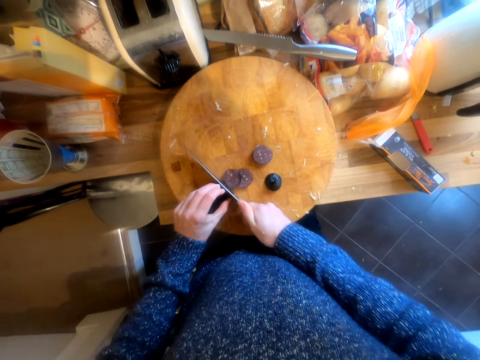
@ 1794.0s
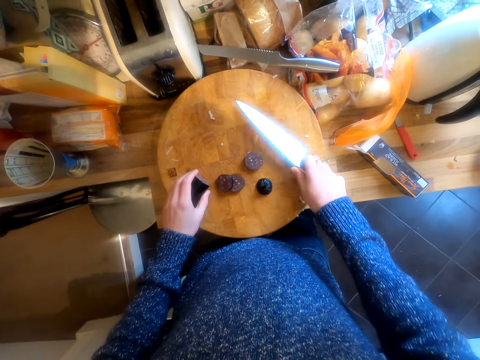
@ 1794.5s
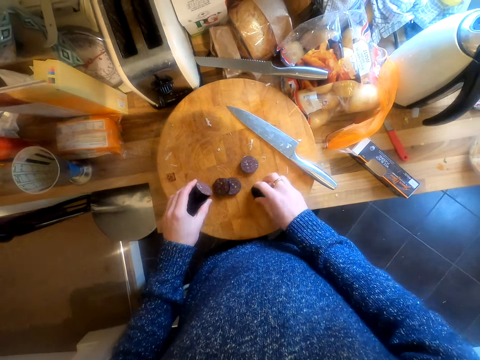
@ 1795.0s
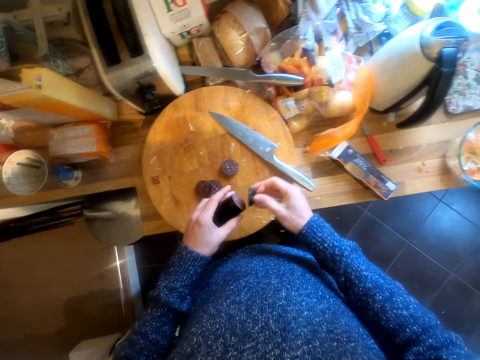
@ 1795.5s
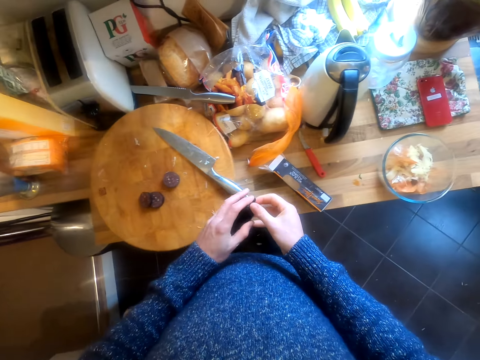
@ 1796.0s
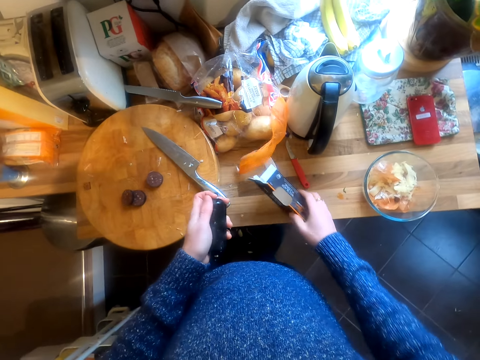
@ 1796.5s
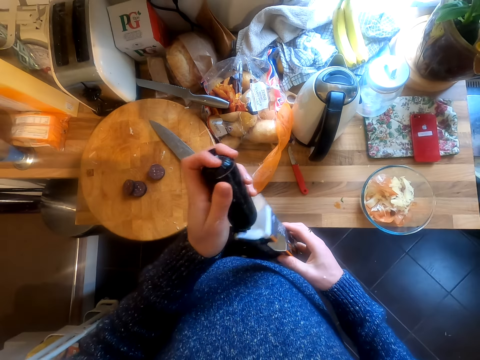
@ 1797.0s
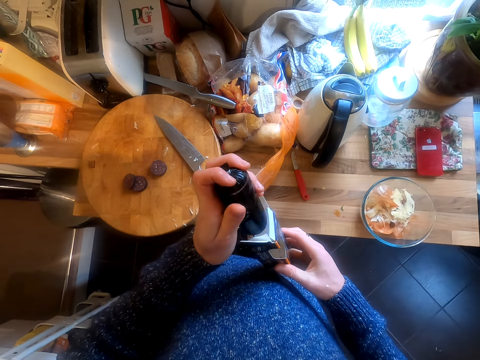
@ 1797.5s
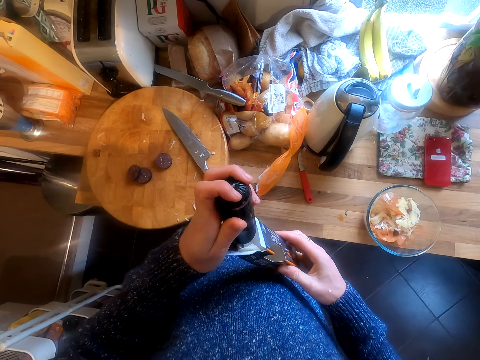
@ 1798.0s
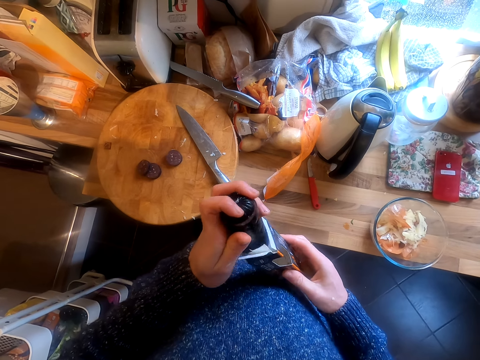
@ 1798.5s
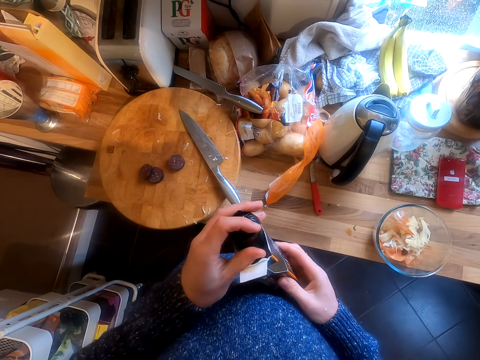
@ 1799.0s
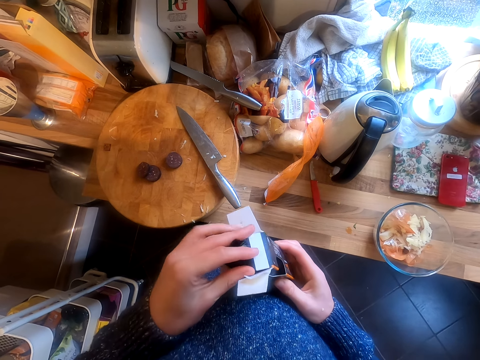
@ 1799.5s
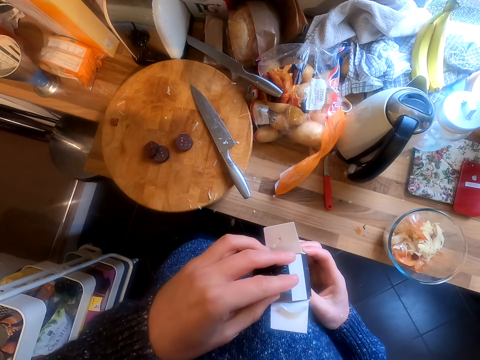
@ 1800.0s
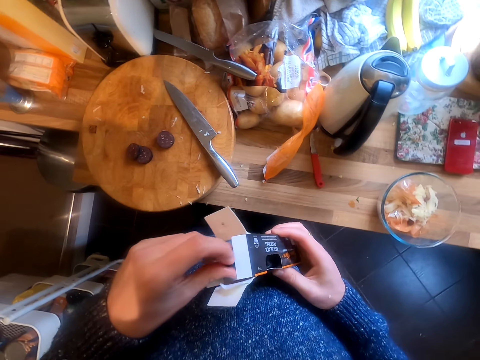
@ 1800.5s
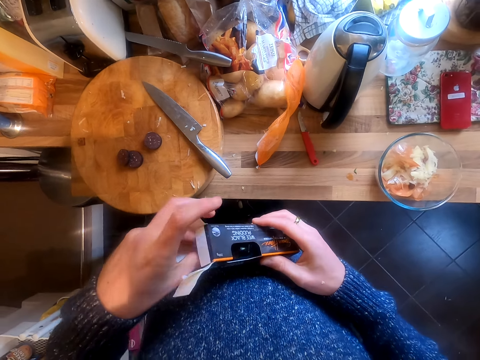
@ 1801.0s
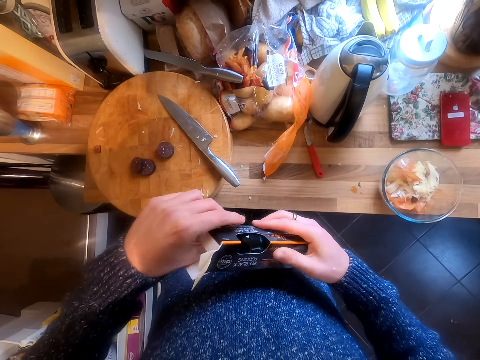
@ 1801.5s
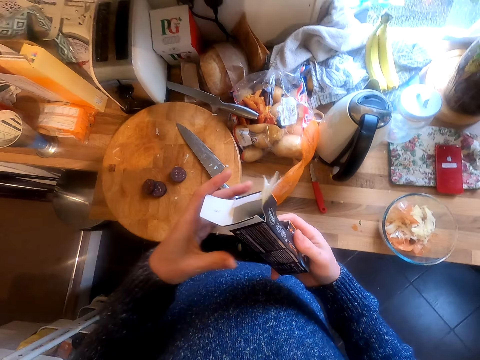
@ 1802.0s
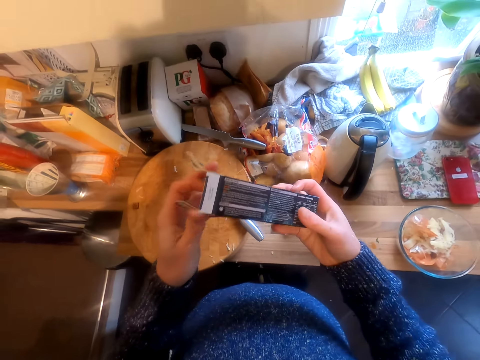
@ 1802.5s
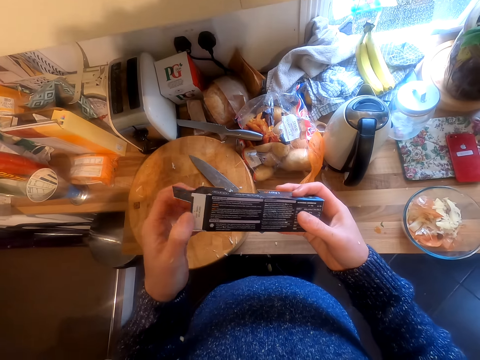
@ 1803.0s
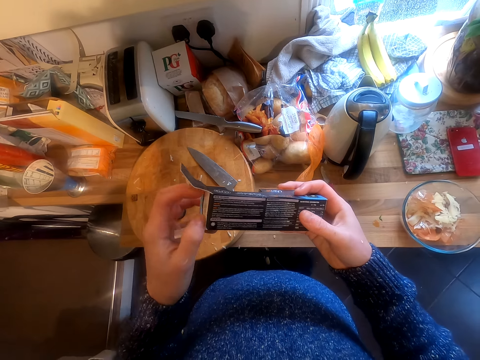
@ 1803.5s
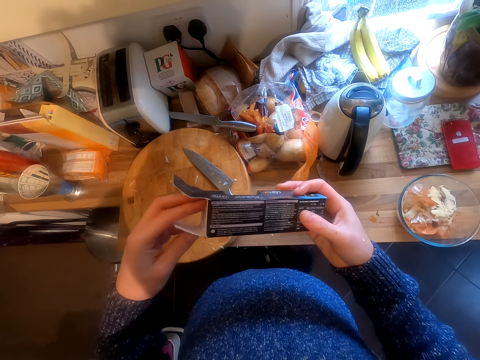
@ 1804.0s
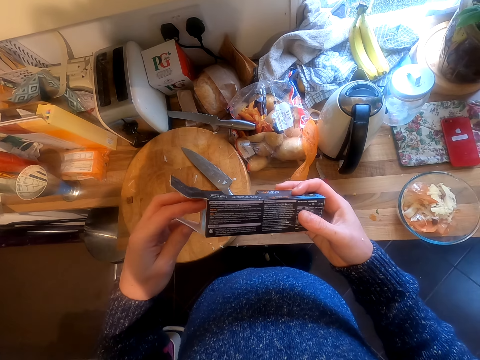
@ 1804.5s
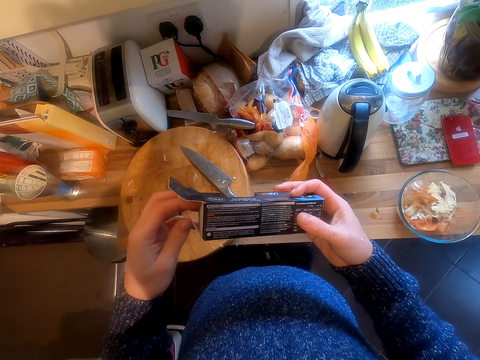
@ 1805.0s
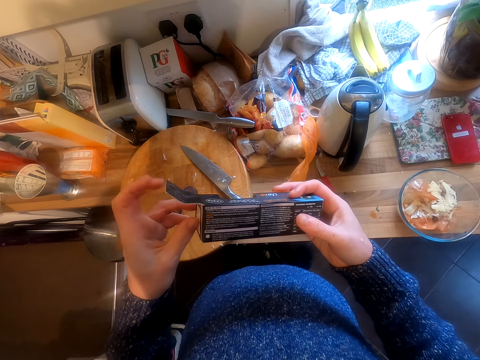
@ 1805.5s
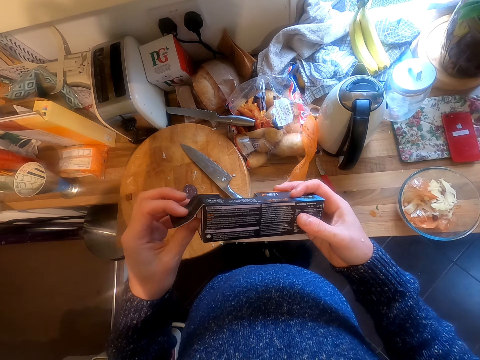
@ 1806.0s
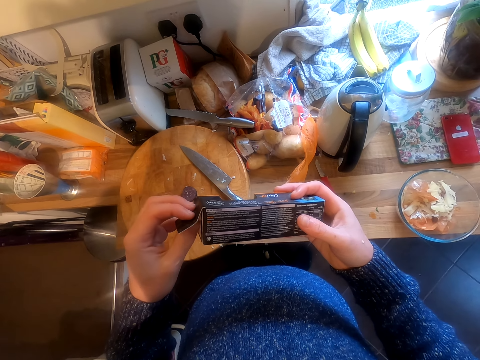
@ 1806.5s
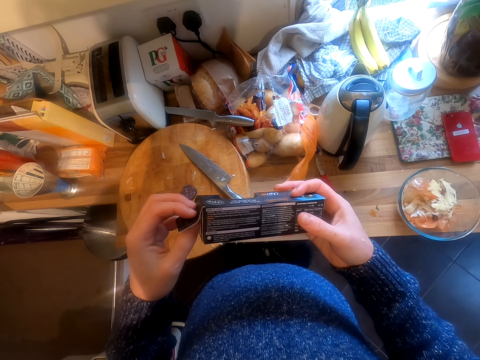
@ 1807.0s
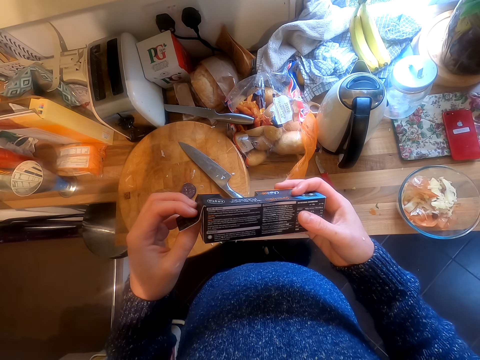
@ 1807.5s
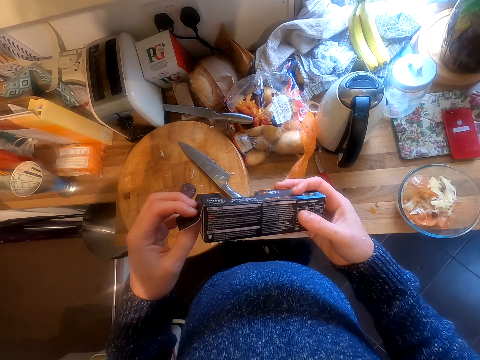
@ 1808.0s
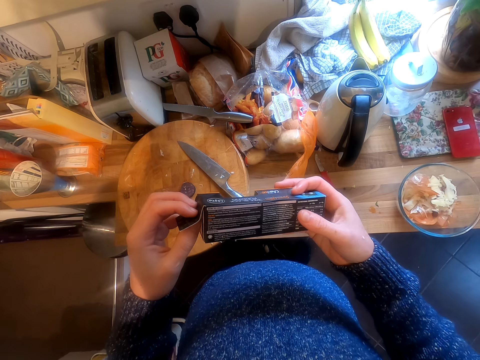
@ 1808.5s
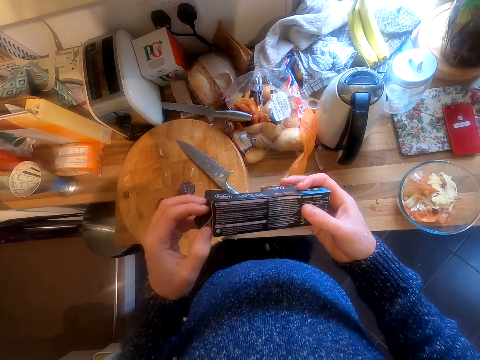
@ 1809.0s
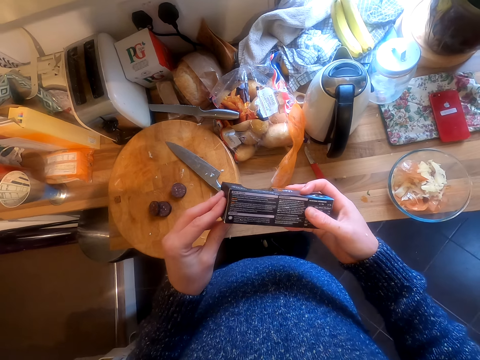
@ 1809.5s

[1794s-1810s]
The camera wearer puts the knife down. They put something in the box. They look at the box.

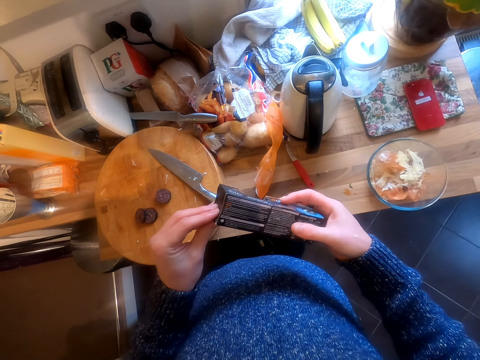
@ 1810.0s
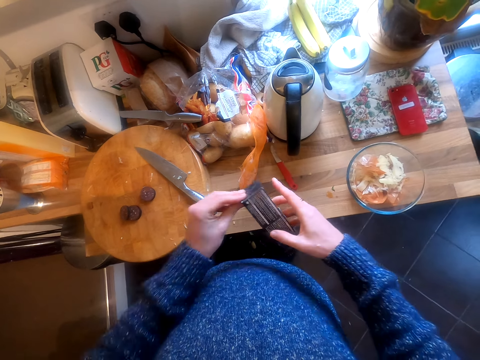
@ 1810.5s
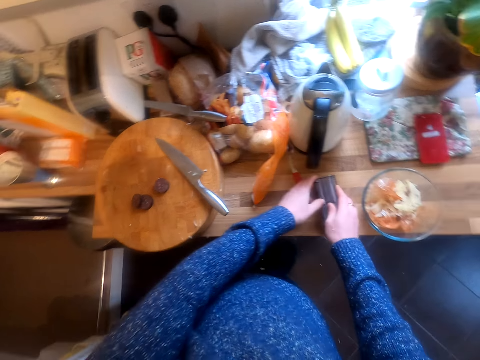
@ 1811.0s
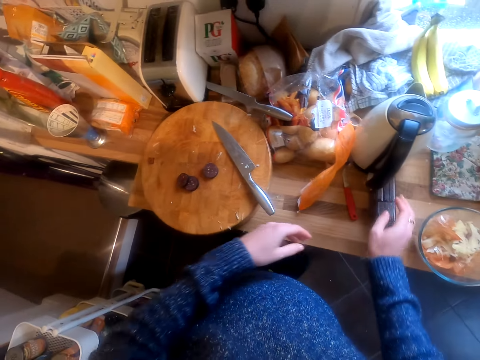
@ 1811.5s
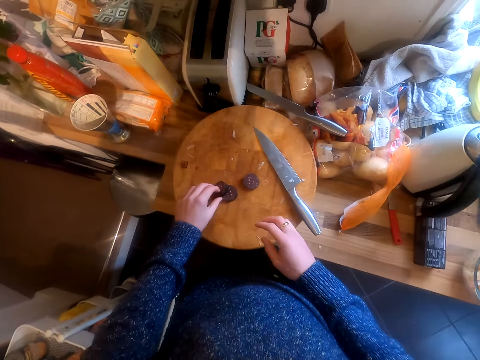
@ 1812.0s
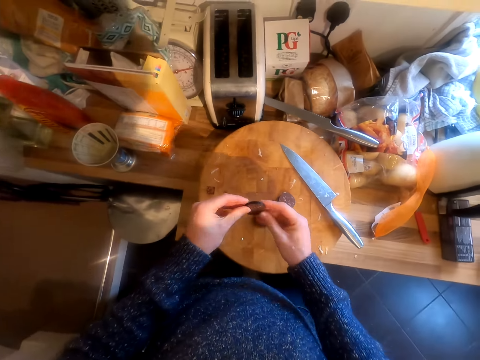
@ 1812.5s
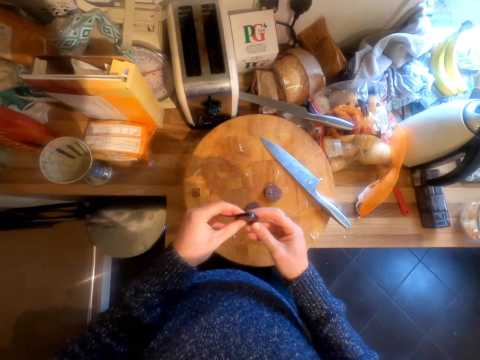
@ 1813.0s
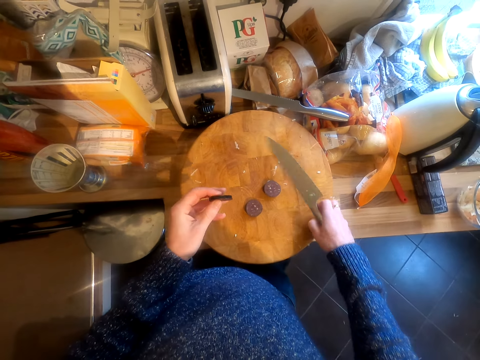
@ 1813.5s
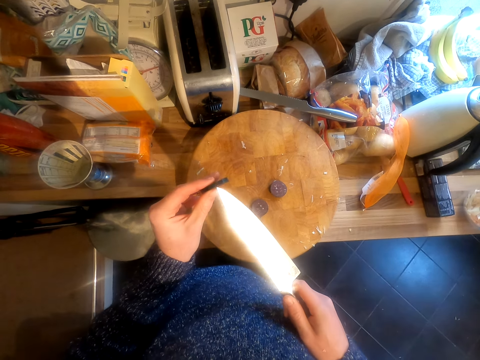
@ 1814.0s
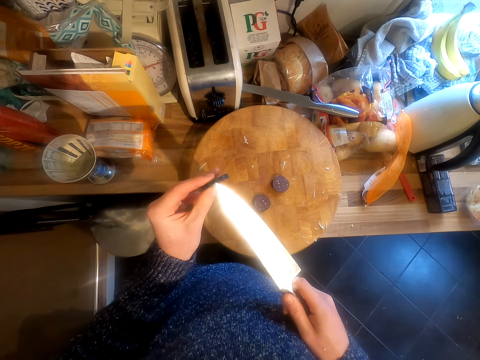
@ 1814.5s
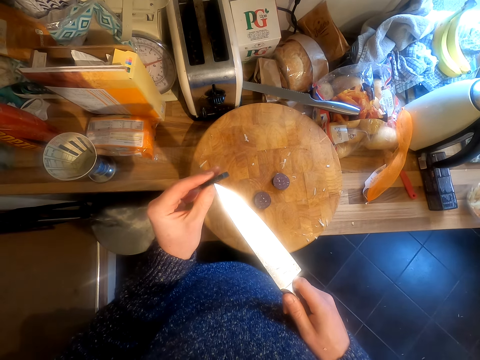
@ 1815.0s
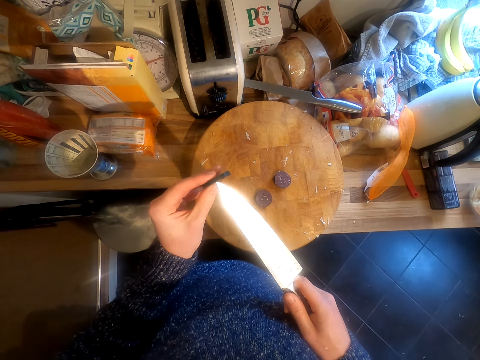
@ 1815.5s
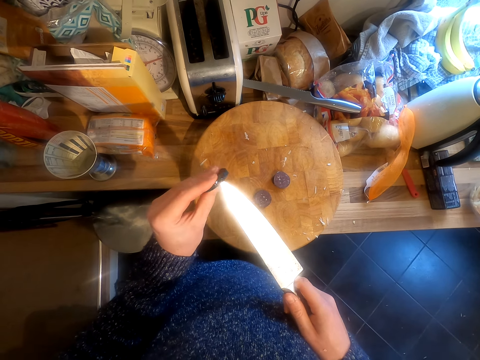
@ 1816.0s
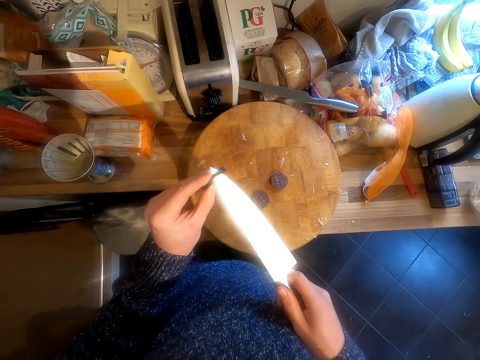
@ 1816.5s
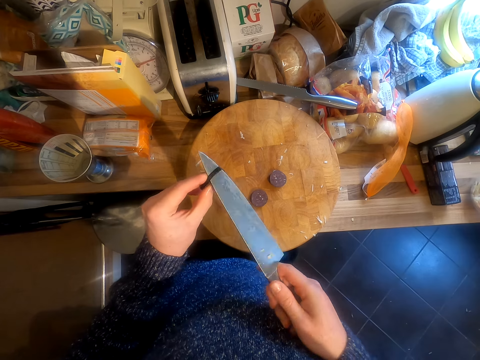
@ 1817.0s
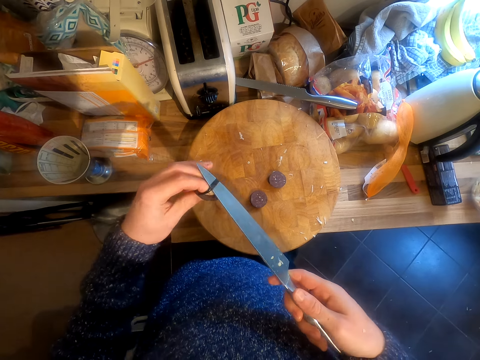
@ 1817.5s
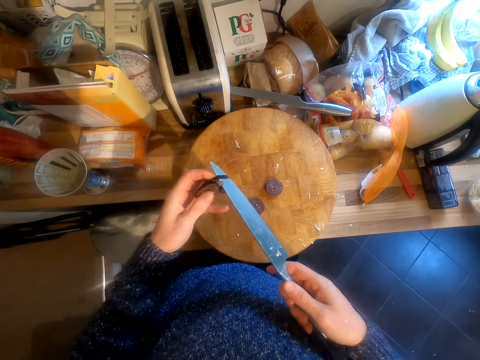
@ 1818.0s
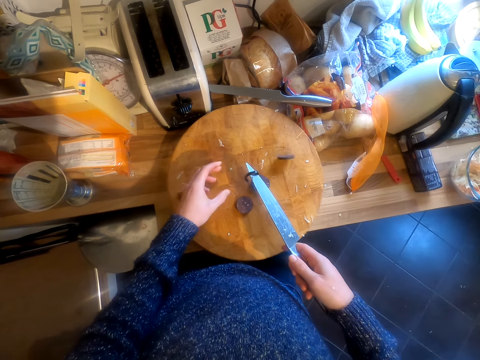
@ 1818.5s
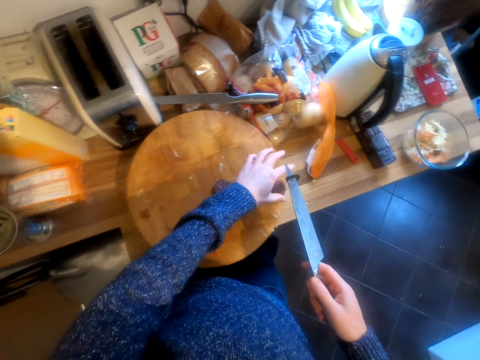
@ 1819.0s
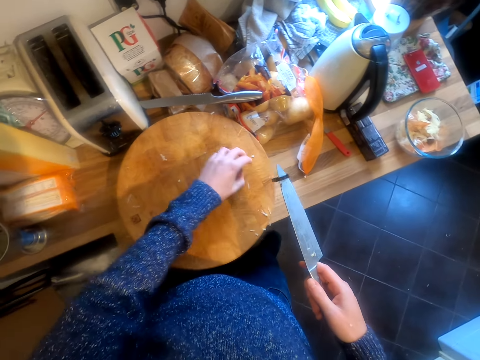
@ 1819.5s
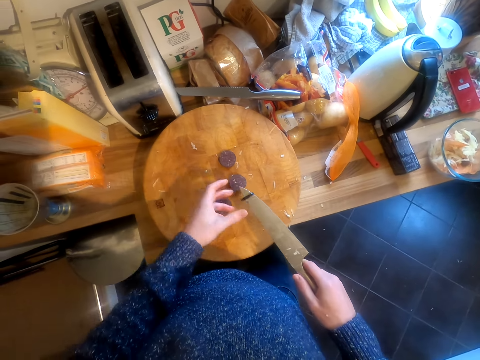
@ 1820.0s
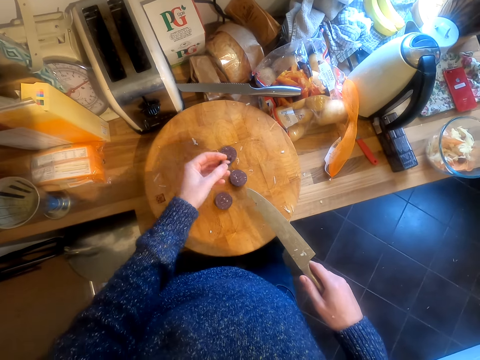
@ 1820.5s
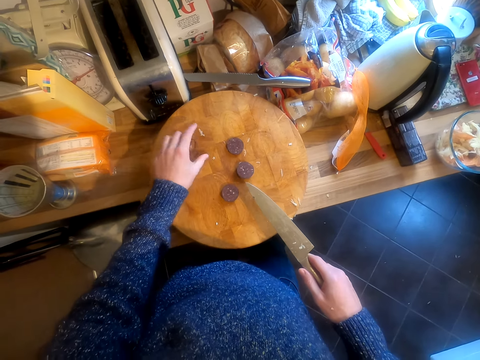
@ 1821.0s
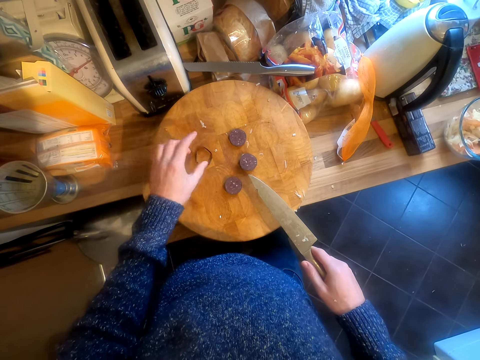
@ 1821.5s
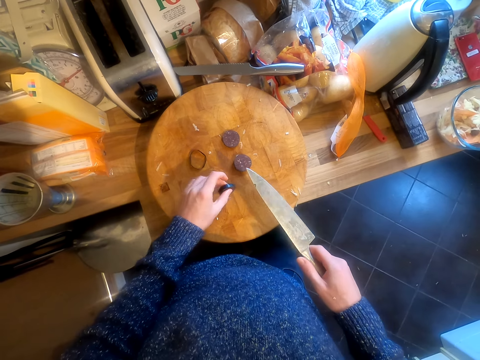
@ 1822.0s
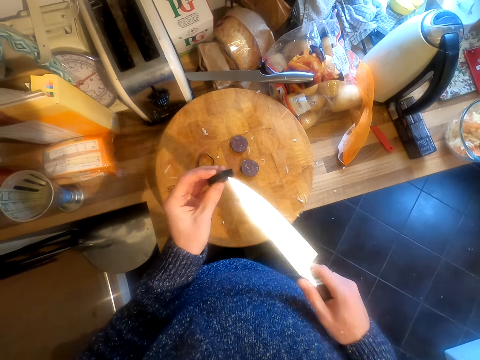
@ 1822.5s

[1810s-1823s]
The camera wearer puts the box down. They pick up the knife. They cut something.
